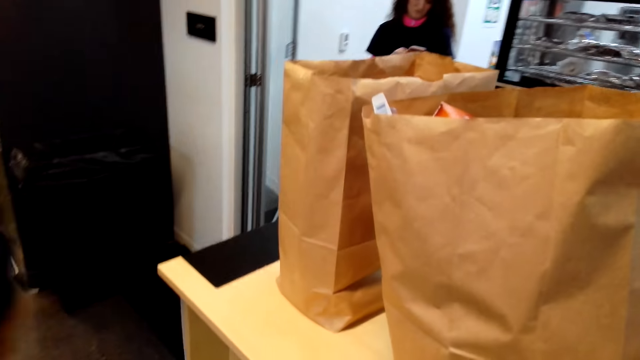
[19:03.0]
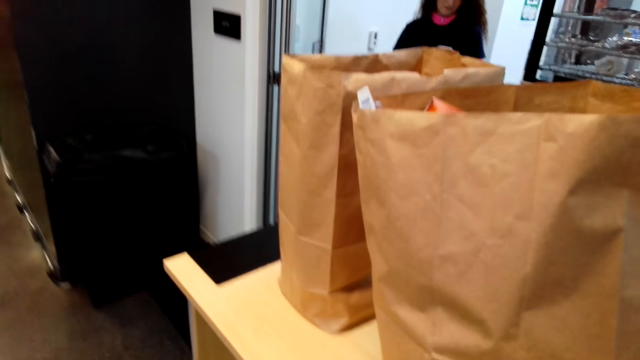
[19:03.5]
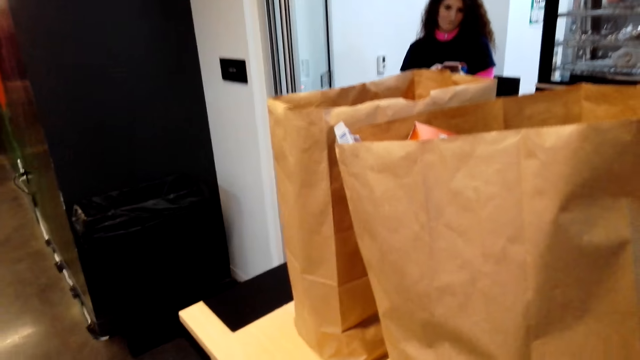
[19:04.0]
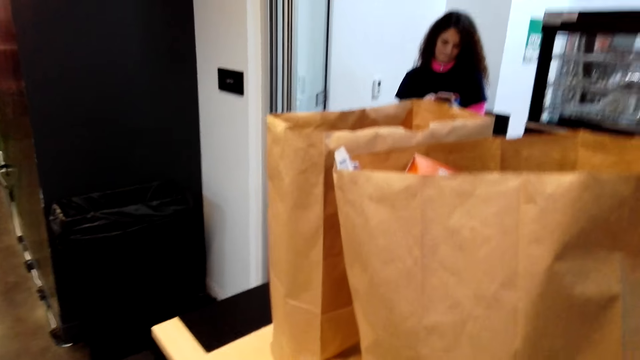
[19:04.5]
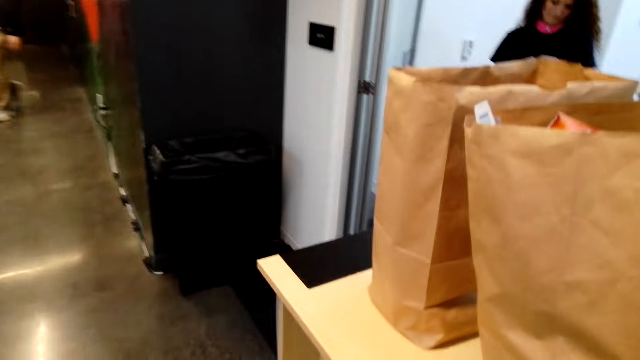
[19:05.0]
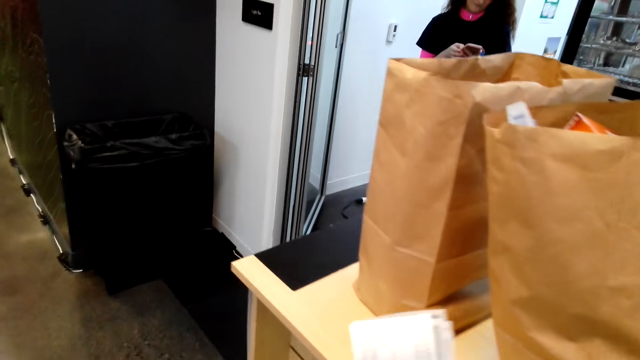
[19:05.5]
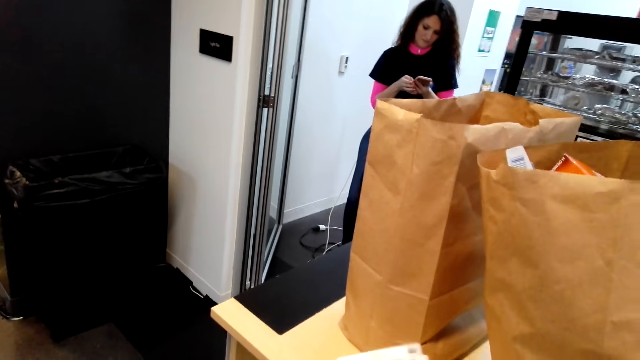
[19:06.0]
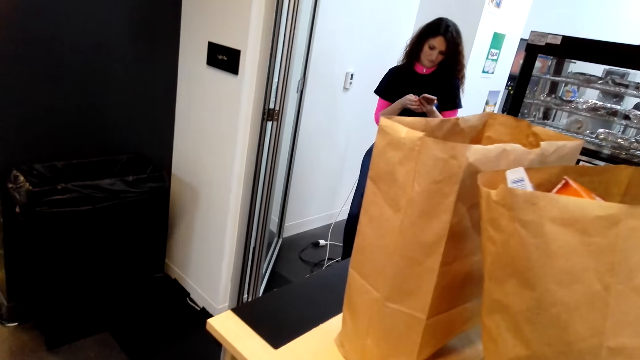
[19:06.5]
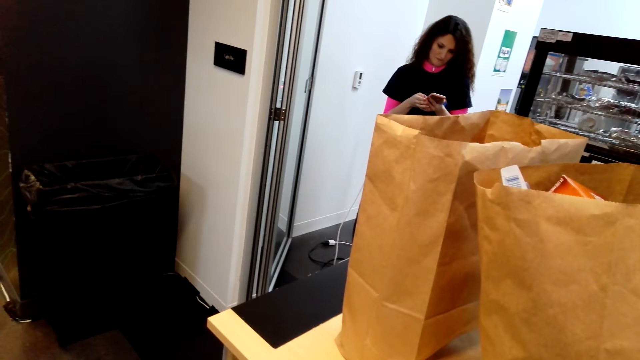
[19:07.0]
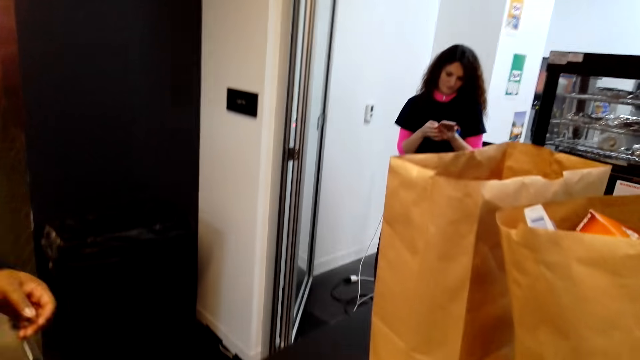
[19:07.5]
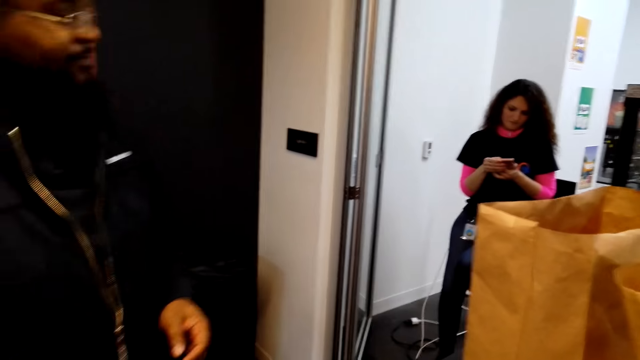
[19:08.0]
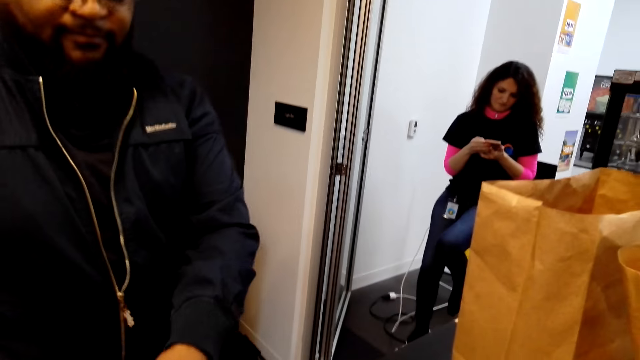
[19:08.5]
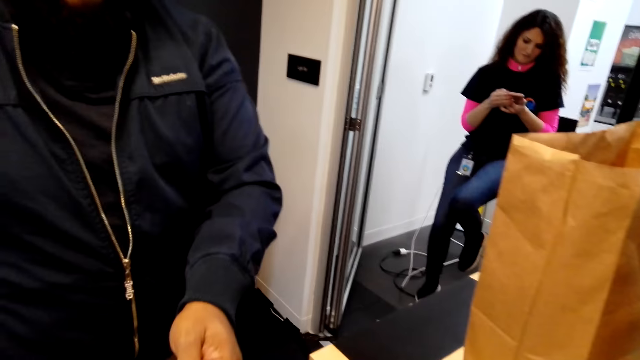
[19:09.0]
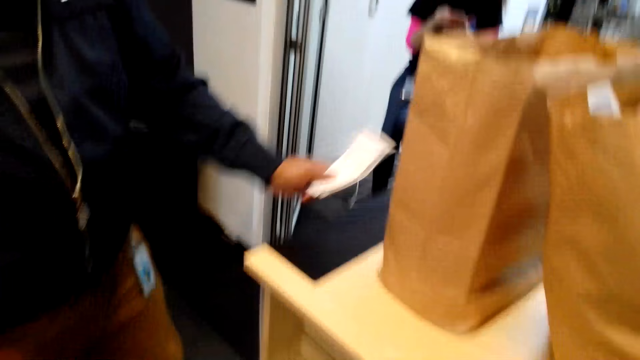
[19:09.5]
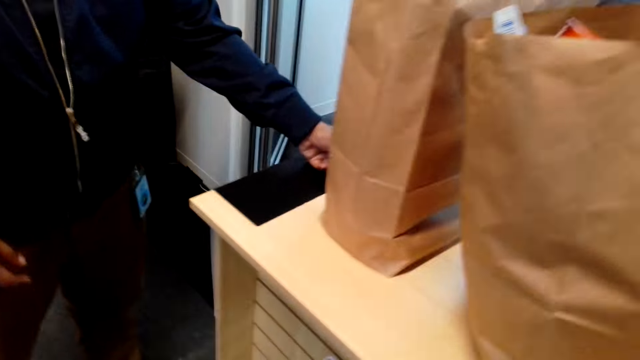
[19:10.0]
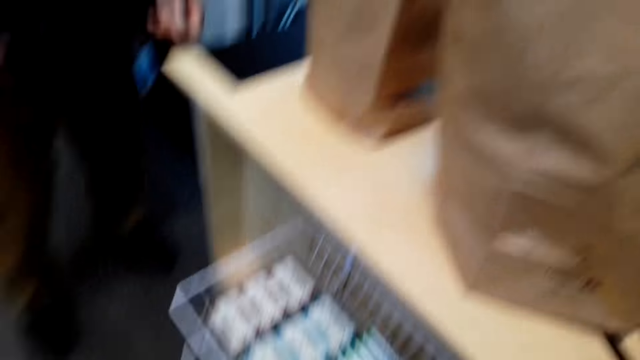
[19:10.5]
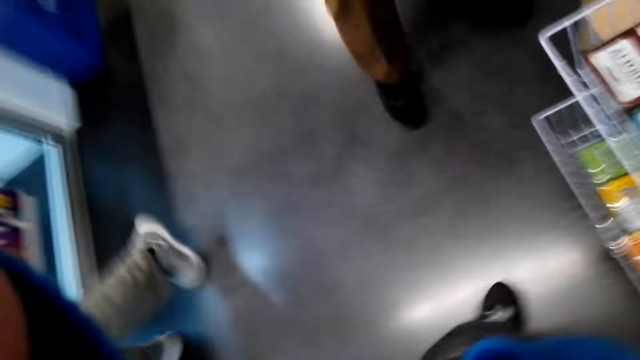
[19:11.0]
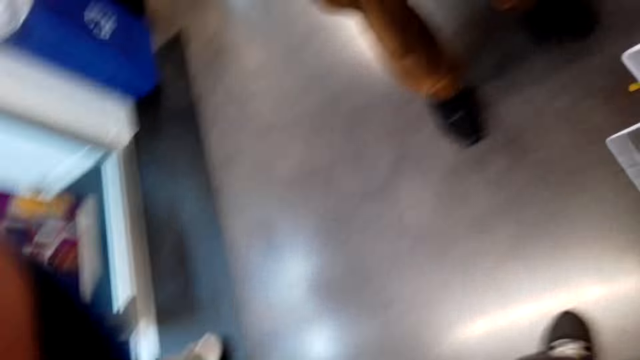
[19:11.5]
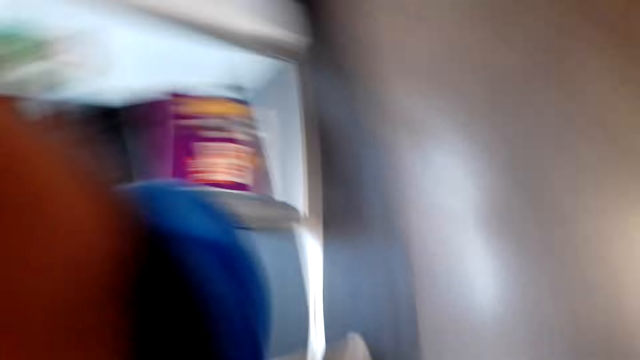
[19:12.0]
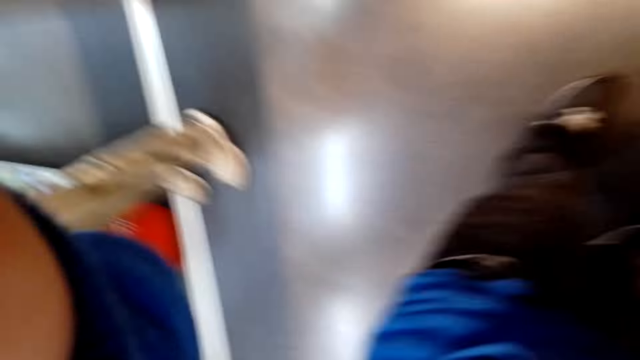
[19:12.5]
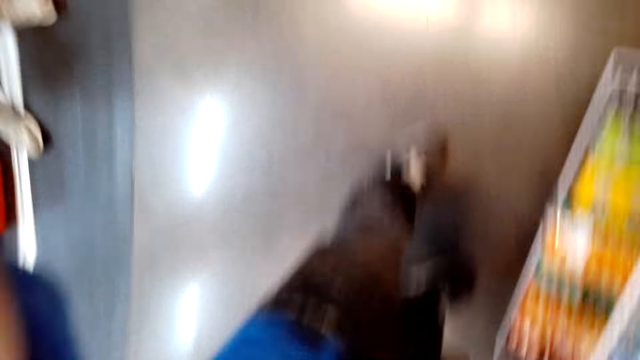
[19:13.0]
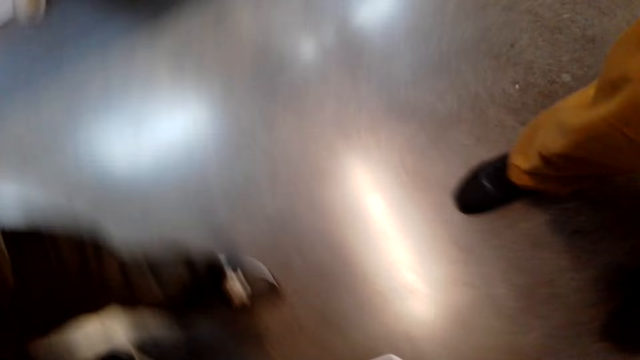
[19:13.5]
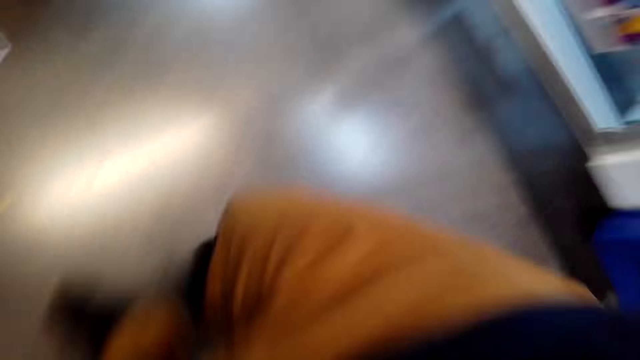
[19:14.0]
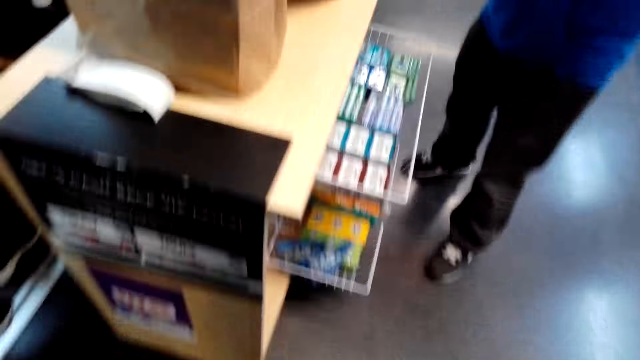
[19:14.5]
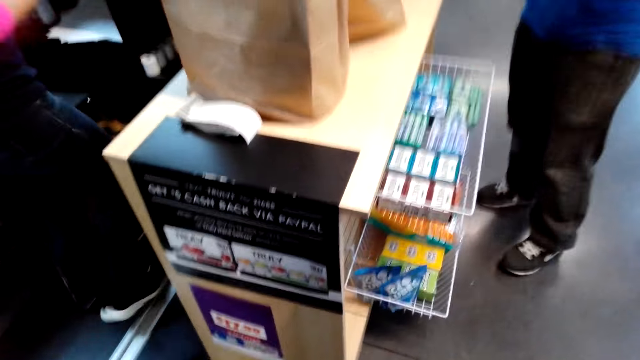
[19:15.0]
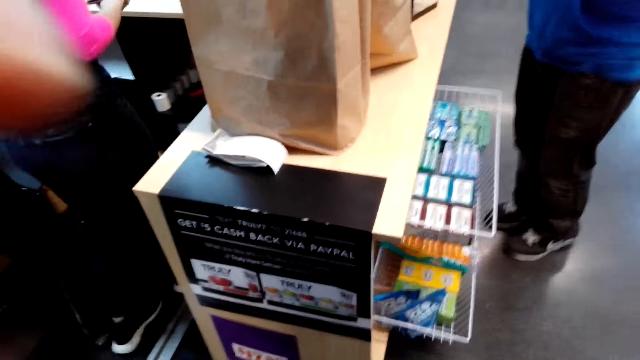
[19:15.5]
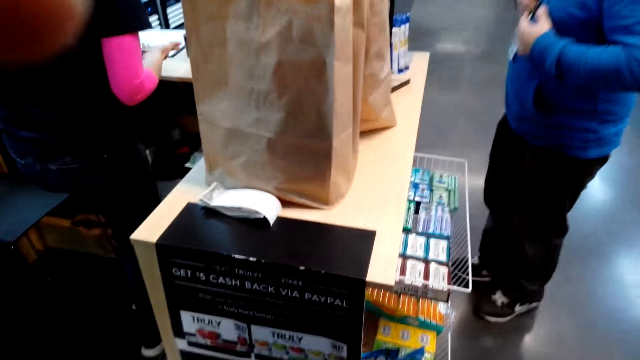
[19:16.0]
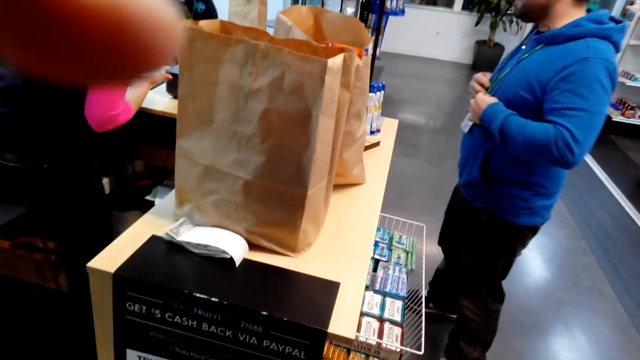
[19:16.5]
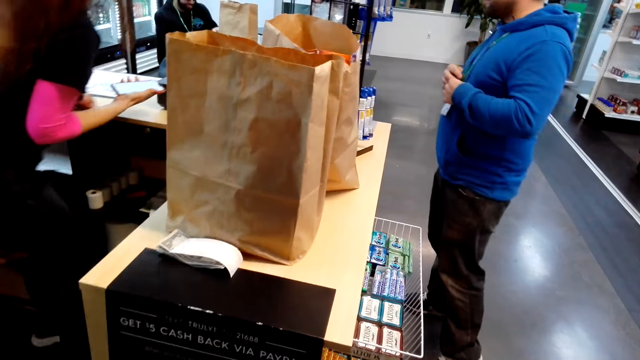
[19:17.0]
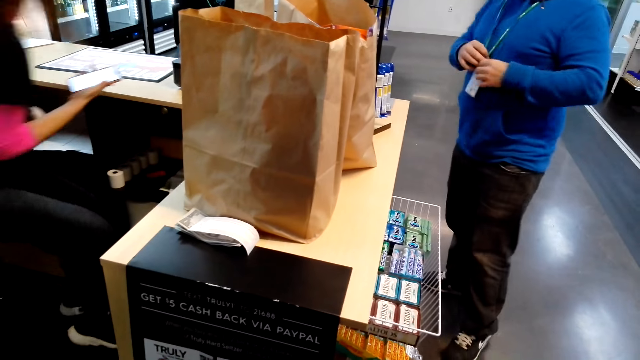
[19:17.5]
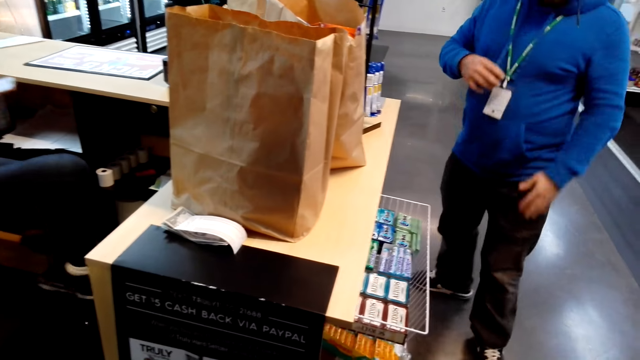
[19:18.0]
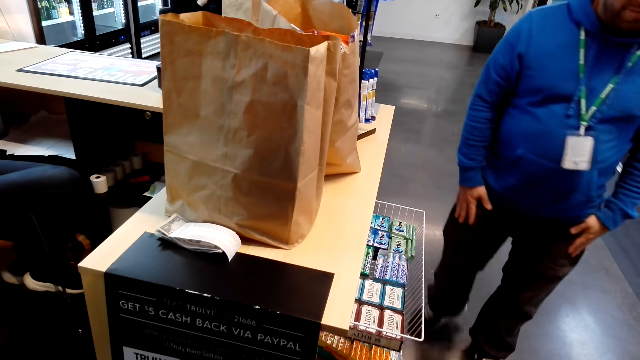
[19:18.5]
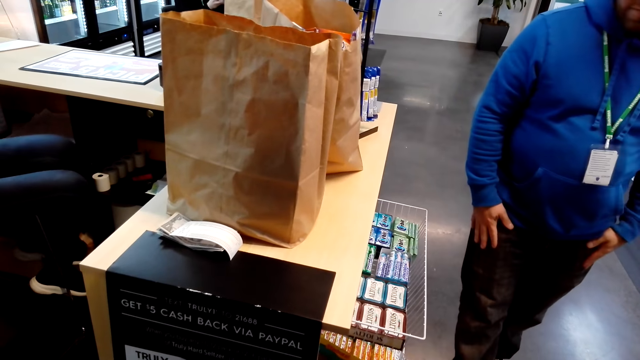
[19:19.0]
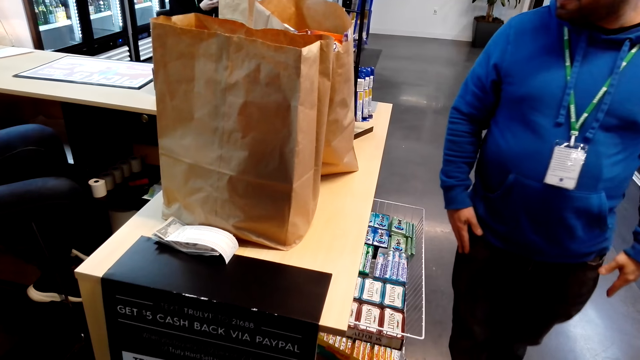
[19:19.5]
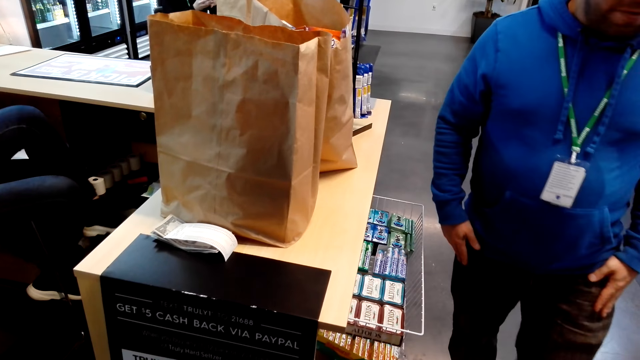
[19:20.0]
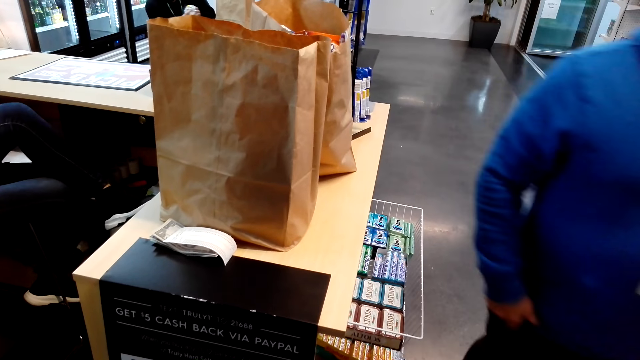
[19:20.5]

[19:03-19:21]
A person walks around. A woman uses a phone. The camera wearer hands the receipt to the first person. They give cash to the first person. They do something. They look around the room. Another person moves around.
